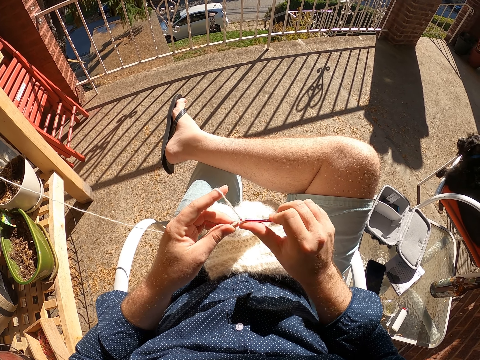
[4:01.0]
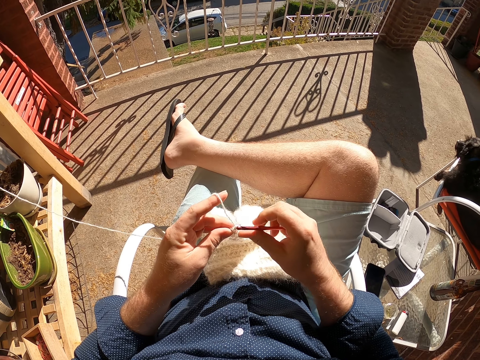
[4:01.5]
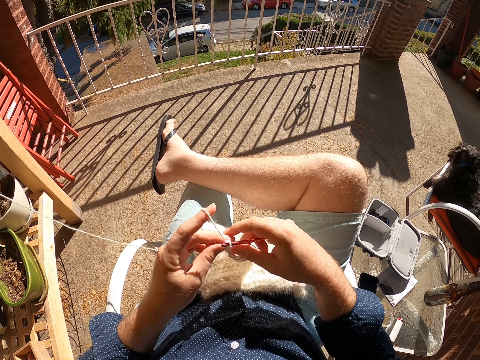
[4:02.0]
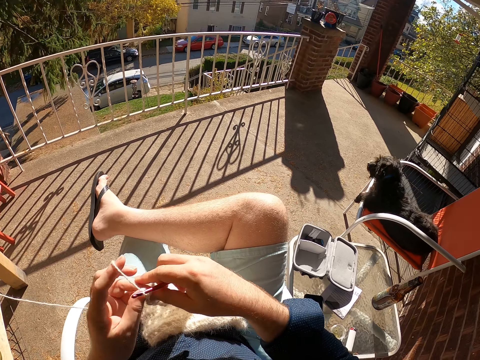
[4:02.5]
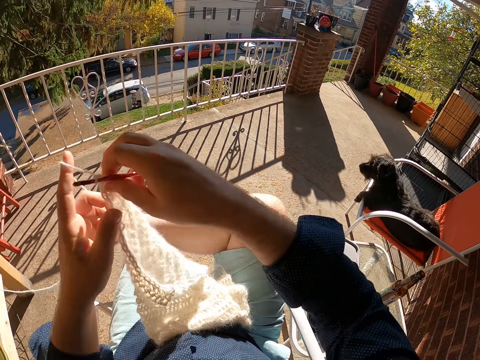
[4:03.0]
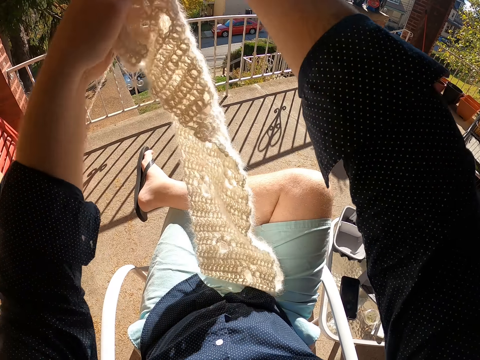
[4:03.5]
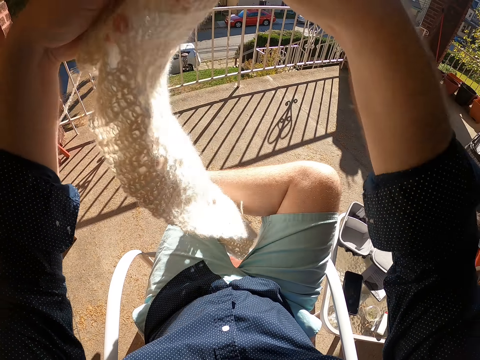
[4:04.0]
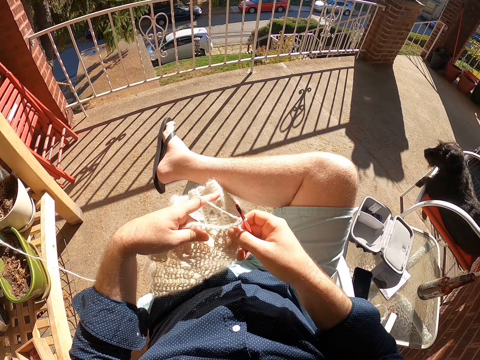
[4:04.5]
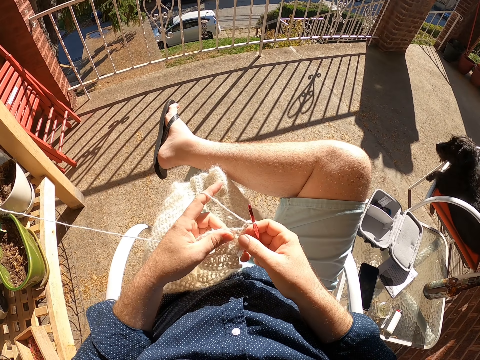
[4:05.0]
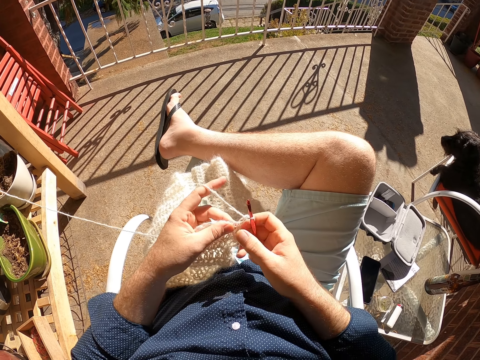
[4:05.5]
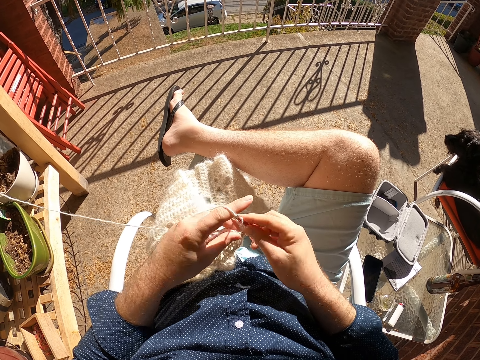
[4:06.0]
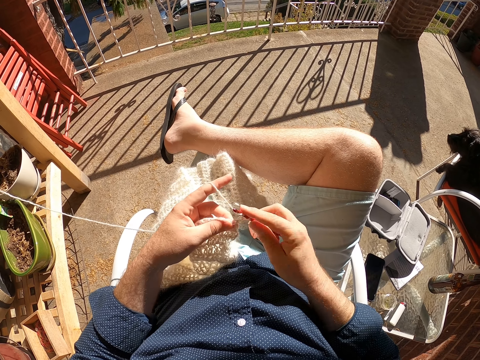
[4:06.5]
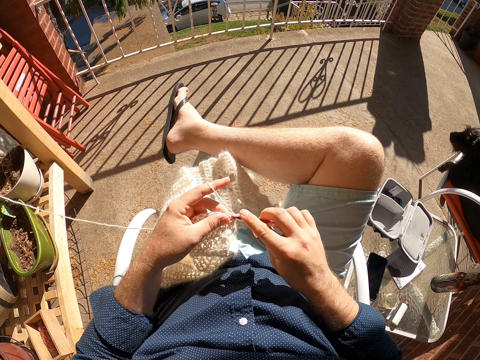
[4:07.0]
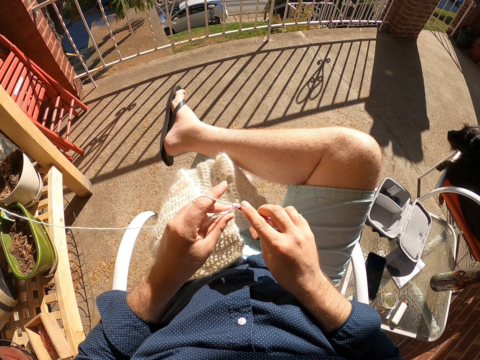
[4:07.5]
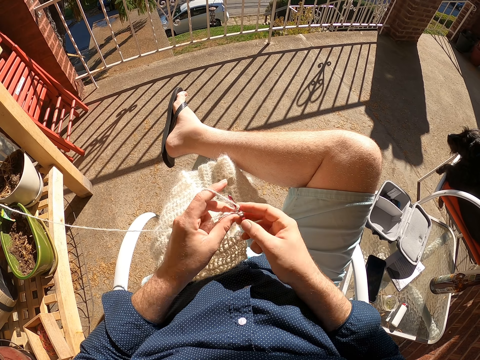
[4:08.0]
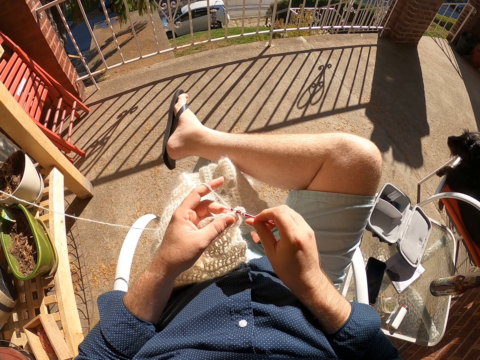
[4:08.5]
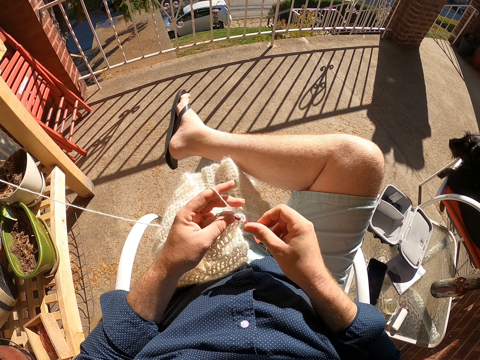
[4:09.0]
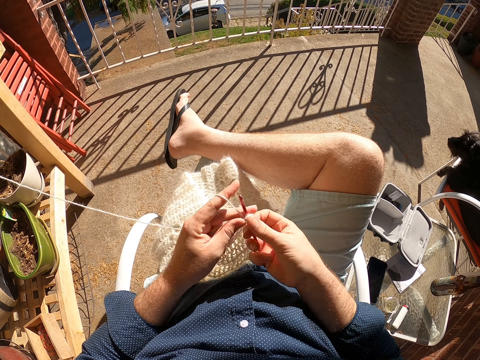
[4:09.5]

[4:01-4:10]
The camera wearer raises the scarf with both hands. He crochets the yarn on the scarf in his left hand with the knitting needle in his right hand.

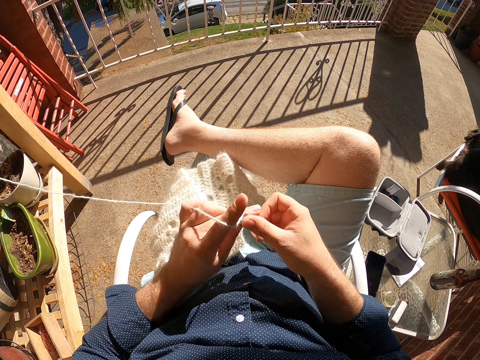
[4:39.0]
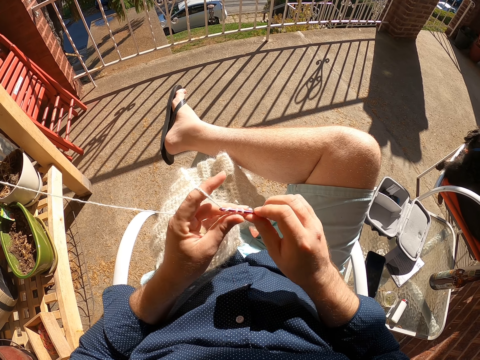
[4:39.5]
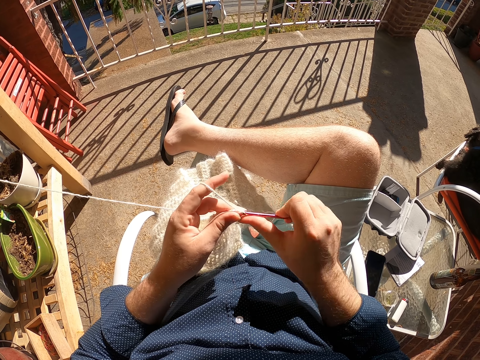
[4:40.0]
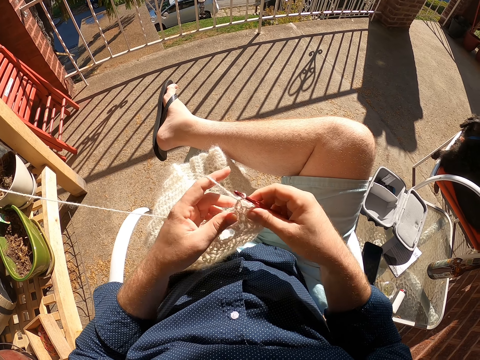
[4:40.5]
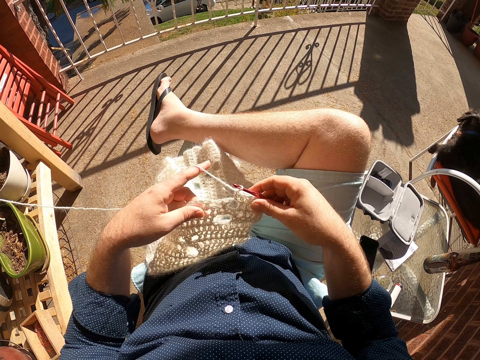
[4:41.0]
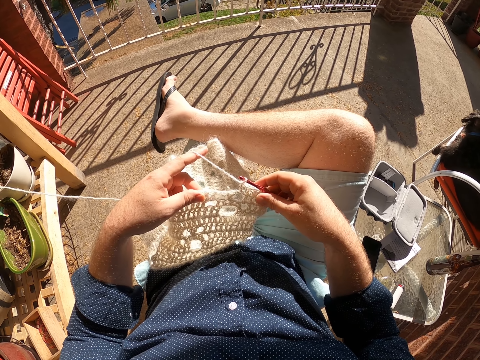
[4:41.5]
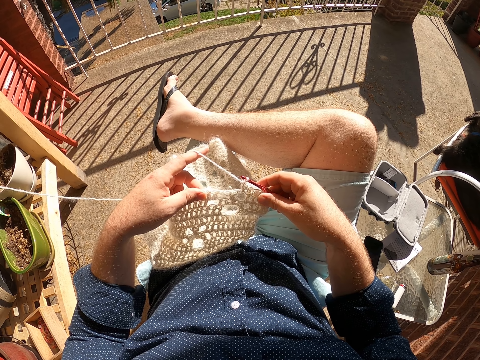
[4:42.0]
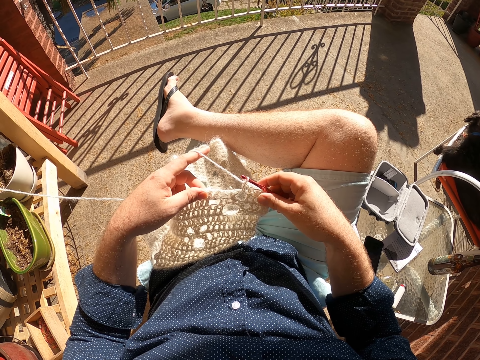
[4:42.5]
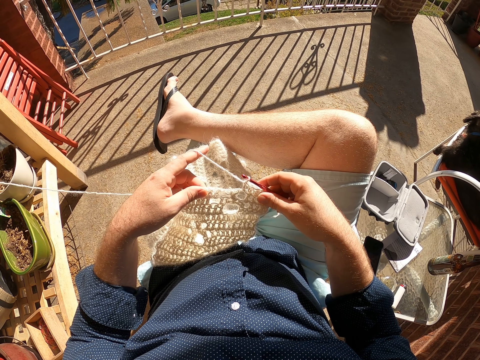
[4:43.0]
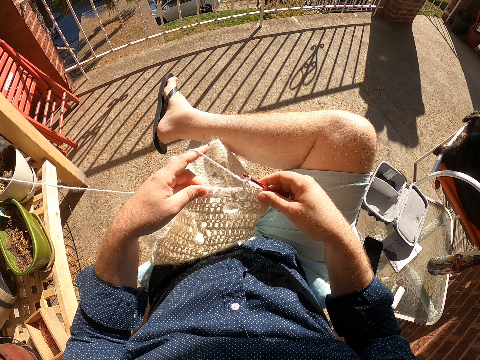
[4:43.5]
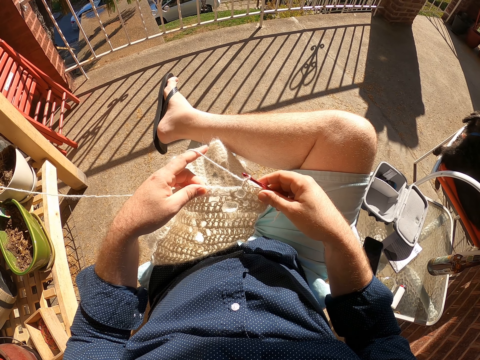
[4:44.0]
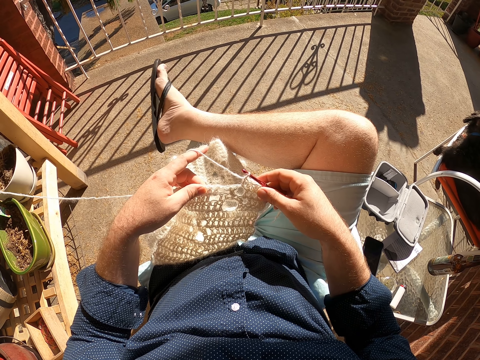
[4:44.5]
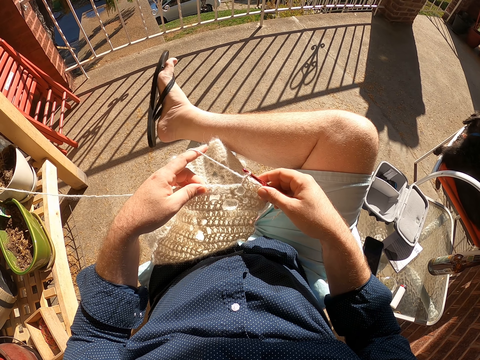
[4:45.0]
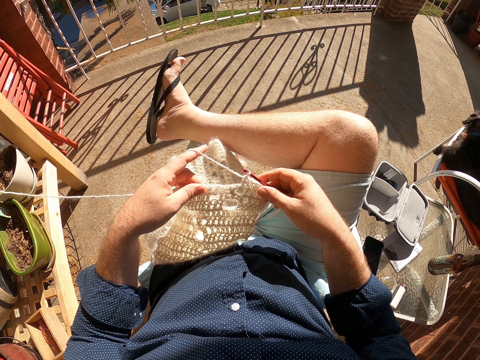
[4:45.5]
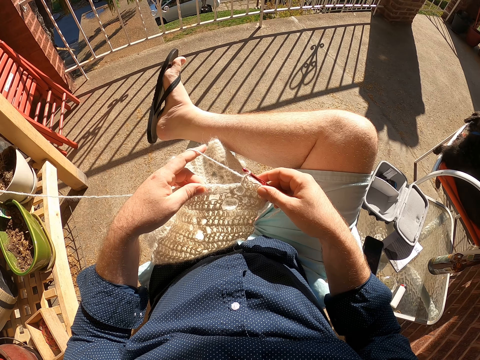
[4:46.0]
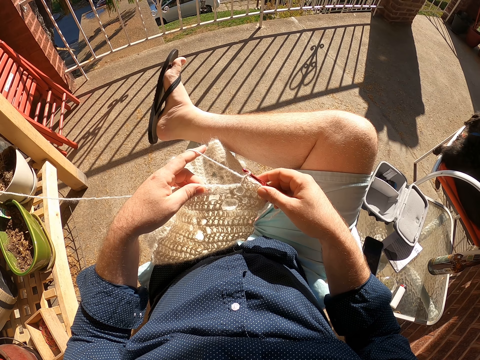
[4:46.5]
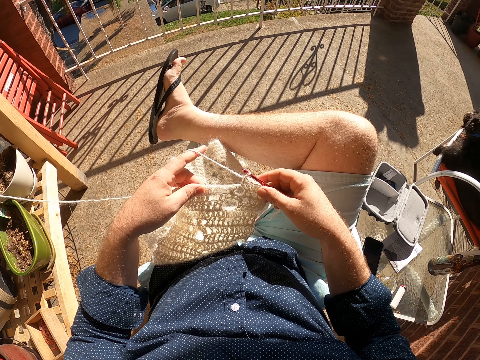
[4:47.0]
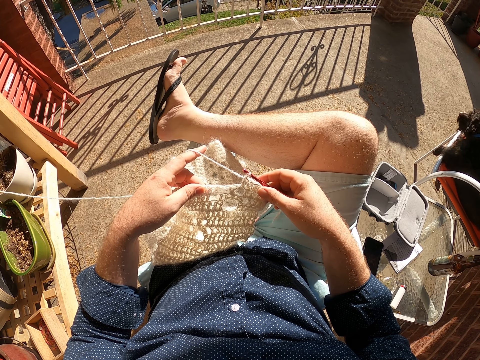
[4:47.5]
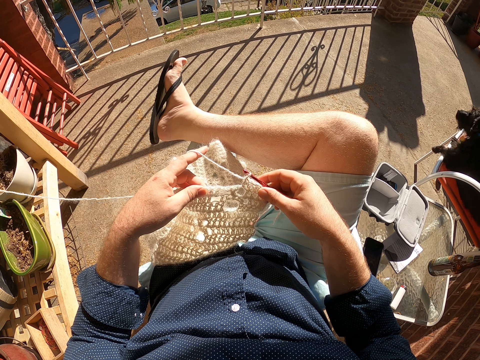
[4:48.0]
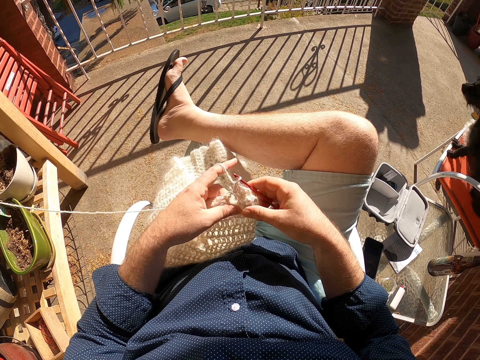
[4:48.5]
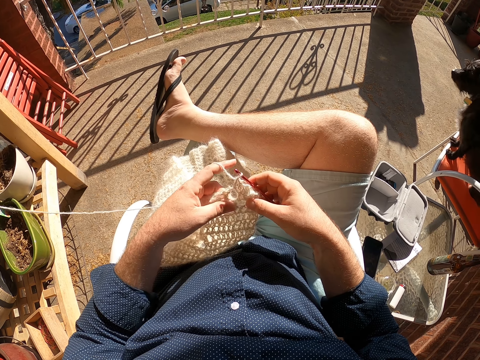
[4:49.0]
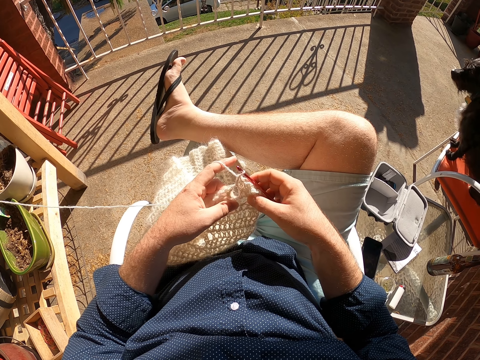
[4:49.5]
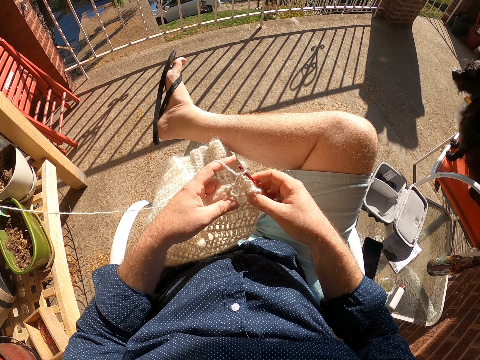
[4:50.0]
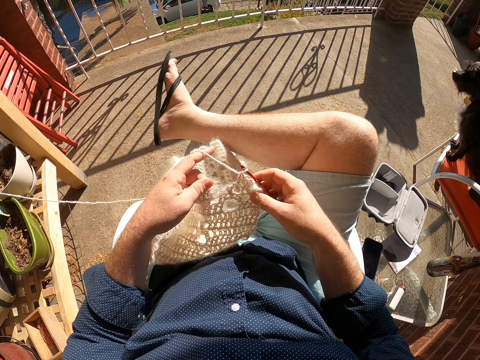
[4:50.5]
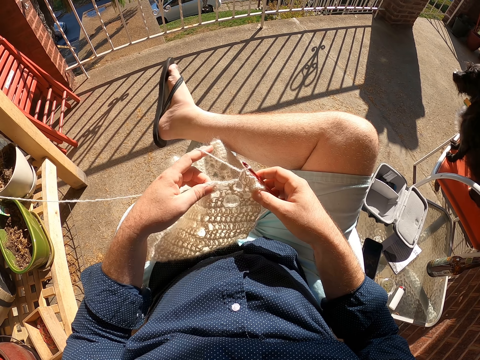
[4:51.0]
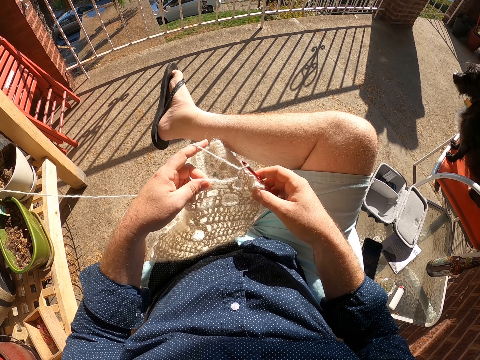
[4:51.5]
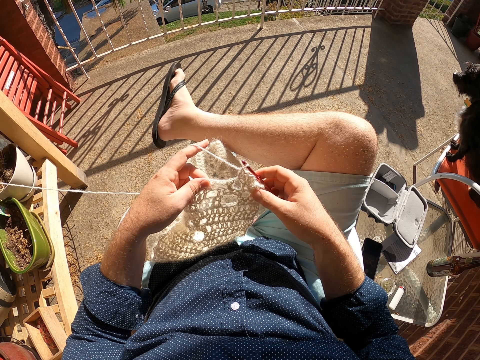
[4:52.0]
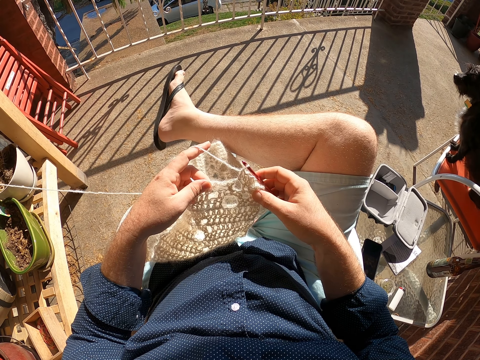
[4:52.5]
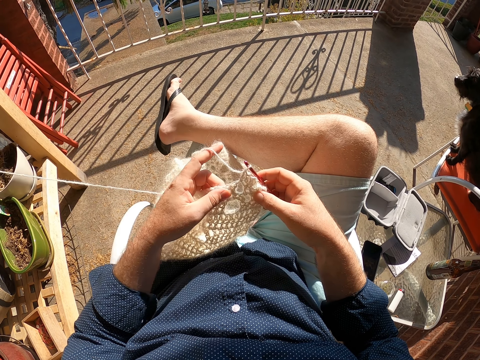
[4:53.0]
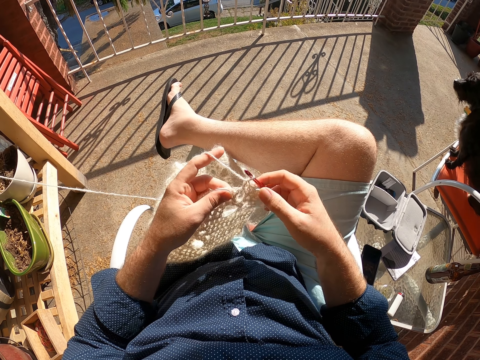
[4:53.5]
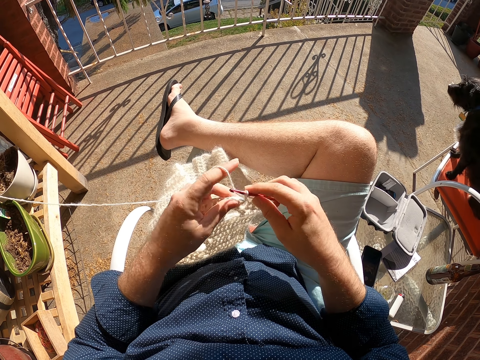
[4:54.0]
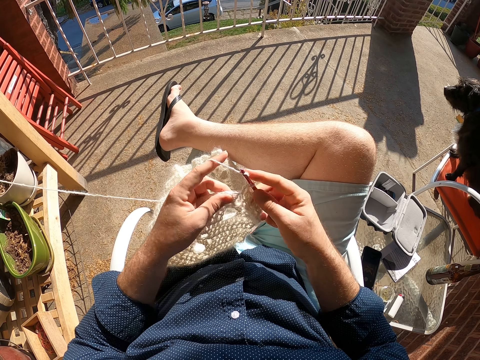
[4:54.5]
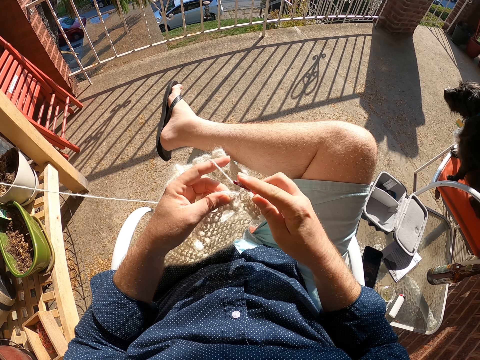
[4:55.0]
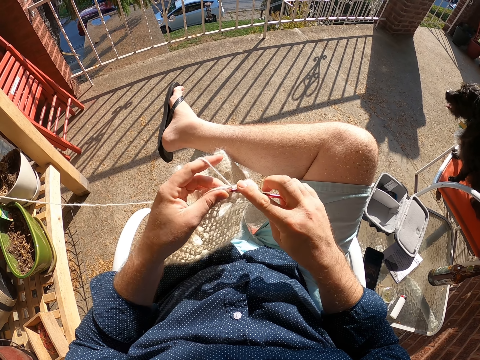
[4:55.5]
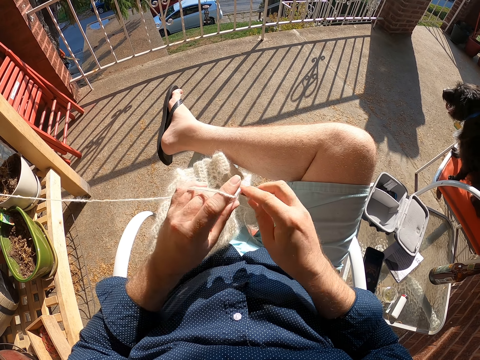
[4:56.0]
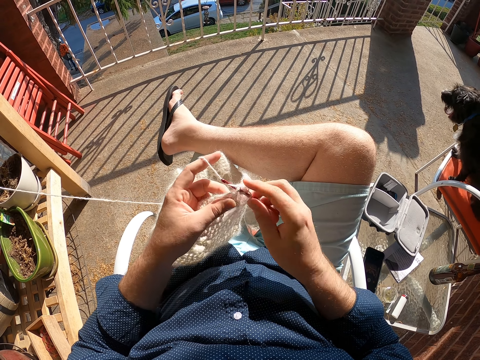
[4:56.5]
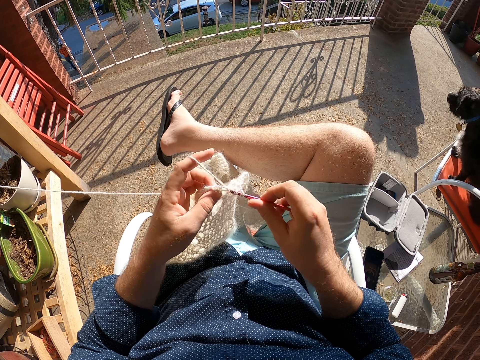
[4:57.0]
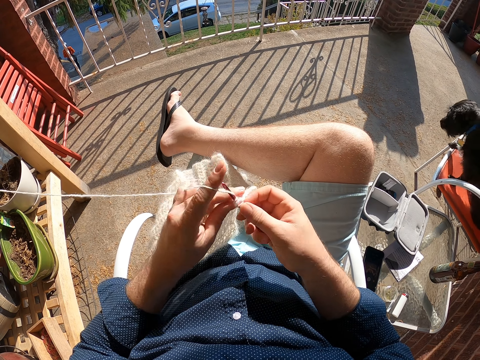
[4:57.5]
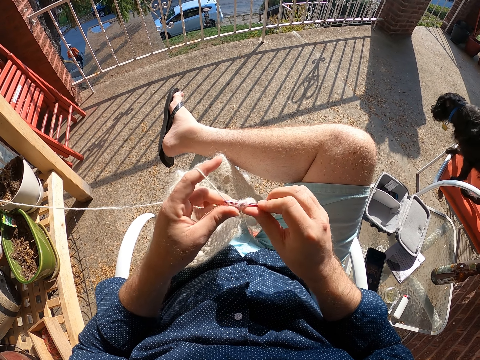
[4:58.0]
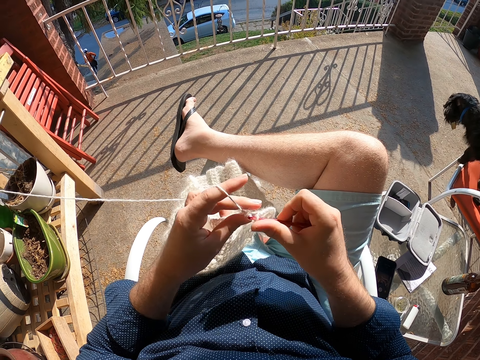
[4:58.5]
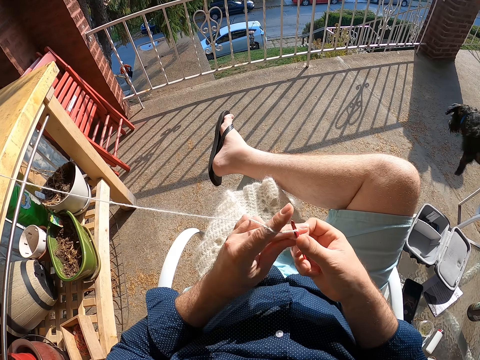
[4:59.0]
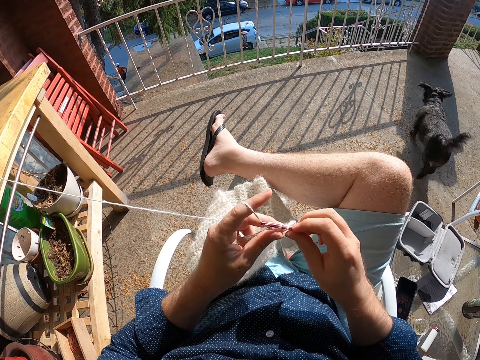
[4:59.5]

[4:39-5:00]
The camera wearer pulls the scarf with both hands. He checks the scarf. He crochets the yarn in his left hand with the crochet pin in his right hand. The dog jumps off the chair.
